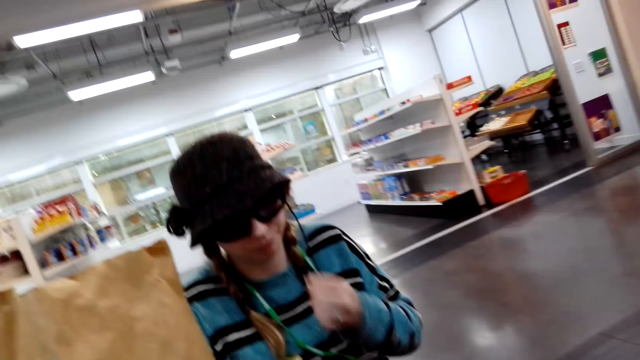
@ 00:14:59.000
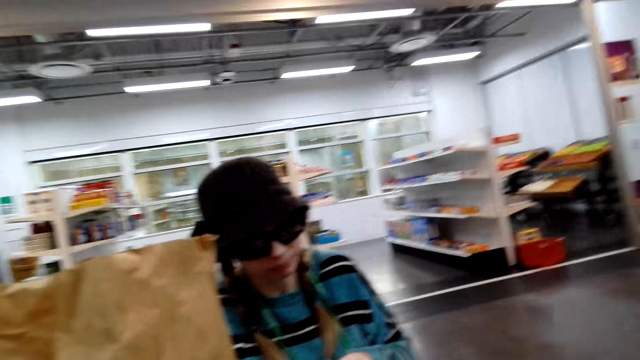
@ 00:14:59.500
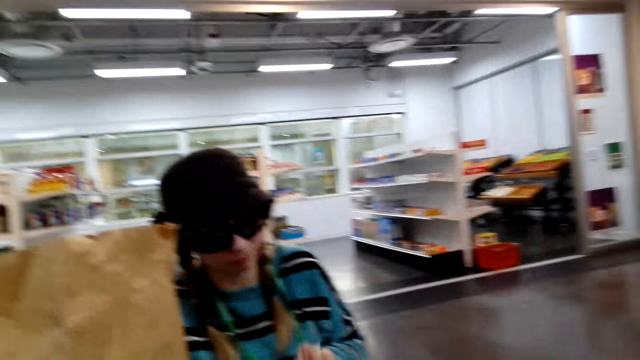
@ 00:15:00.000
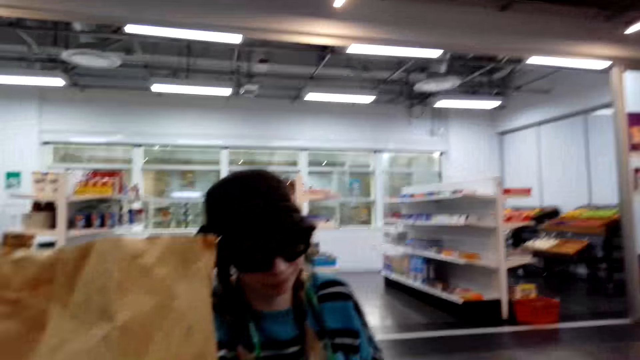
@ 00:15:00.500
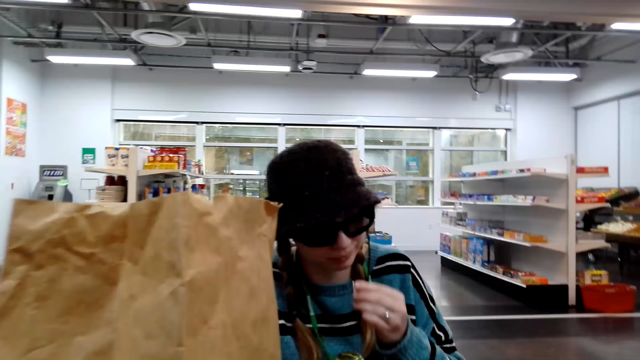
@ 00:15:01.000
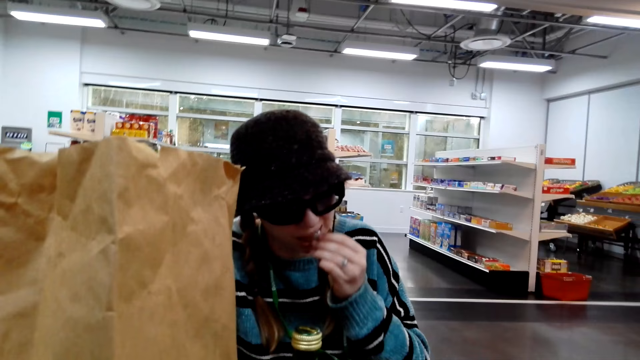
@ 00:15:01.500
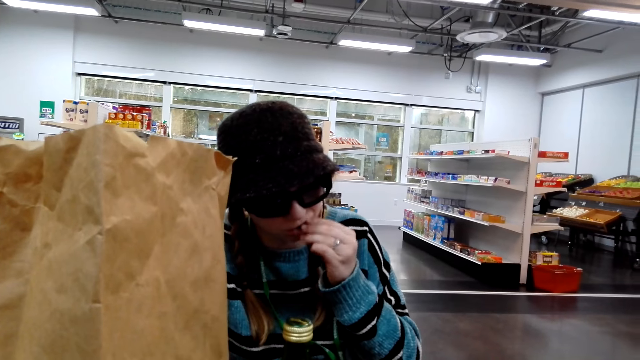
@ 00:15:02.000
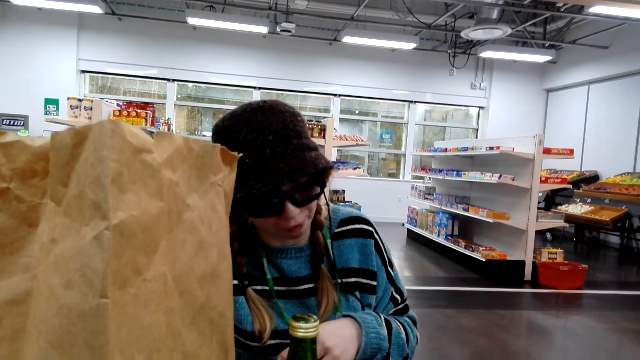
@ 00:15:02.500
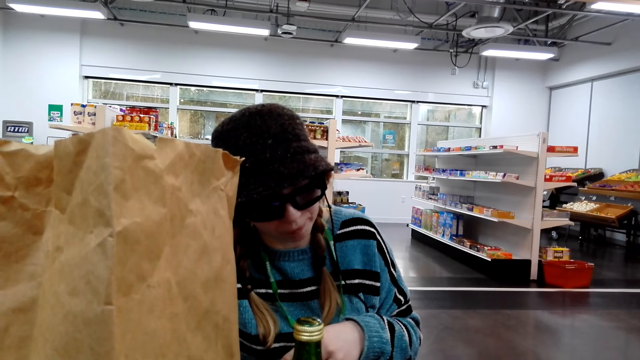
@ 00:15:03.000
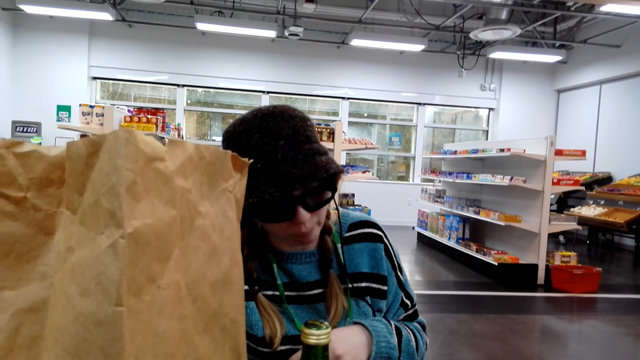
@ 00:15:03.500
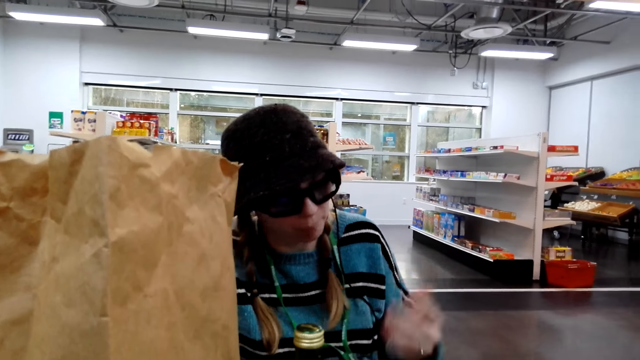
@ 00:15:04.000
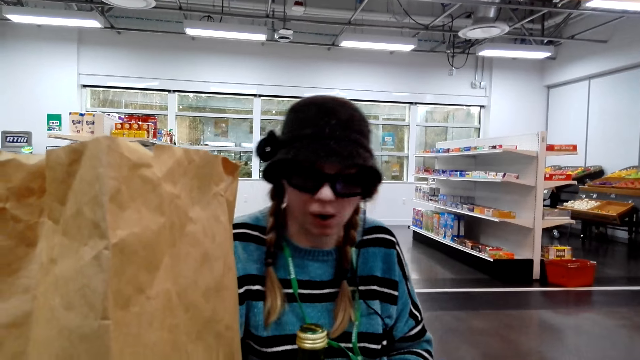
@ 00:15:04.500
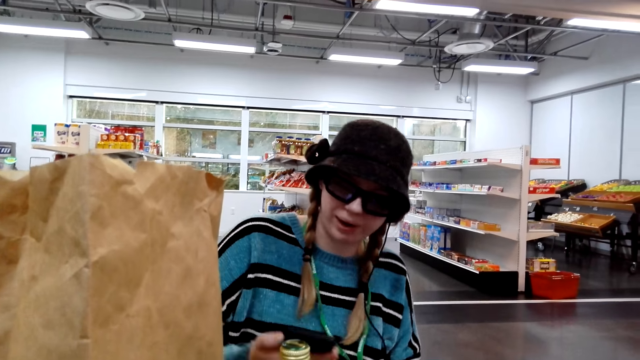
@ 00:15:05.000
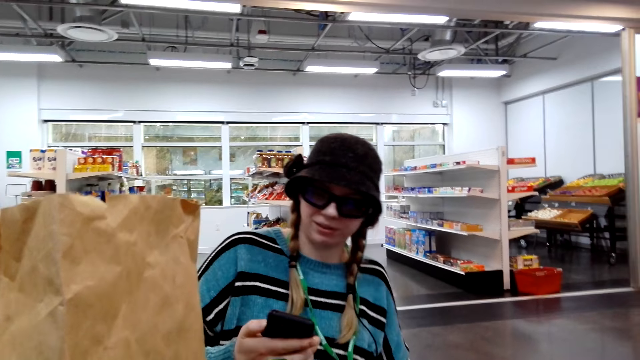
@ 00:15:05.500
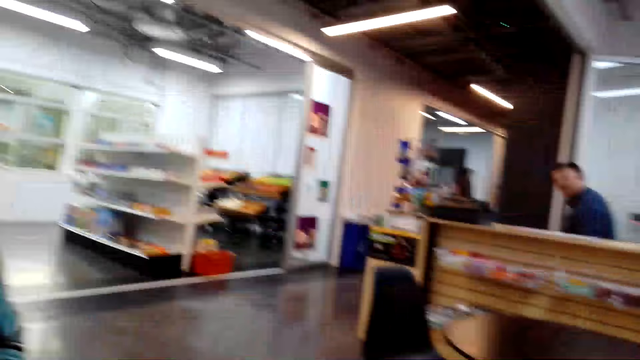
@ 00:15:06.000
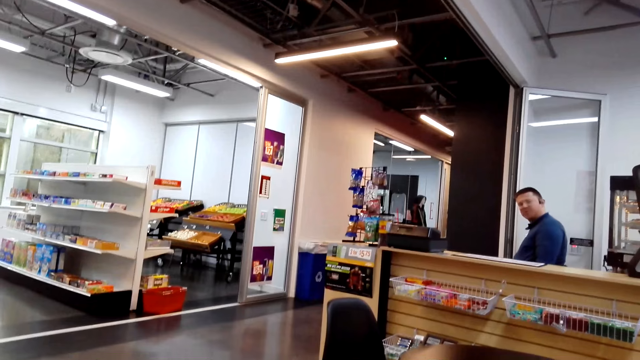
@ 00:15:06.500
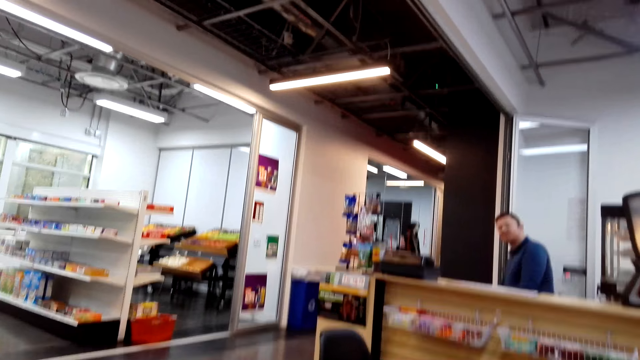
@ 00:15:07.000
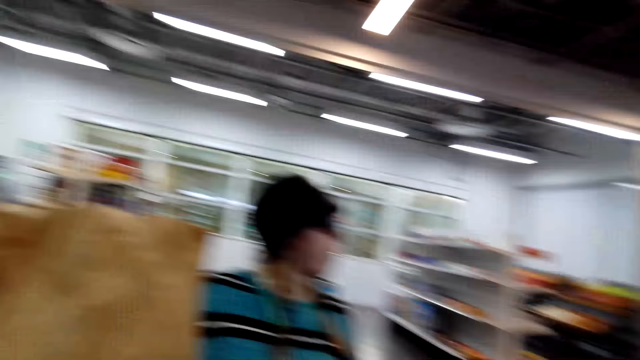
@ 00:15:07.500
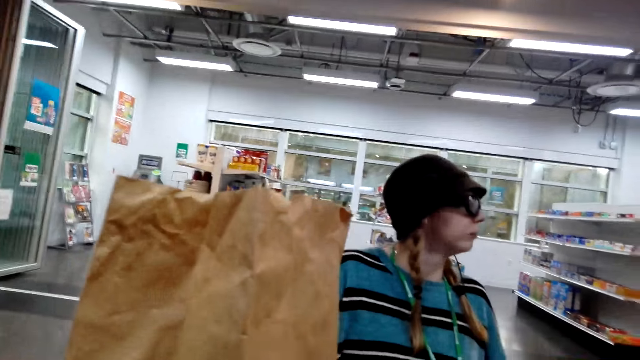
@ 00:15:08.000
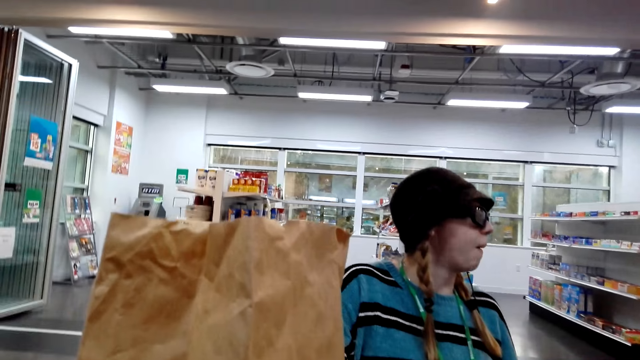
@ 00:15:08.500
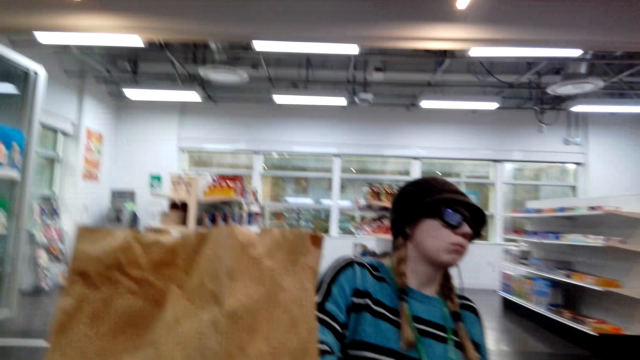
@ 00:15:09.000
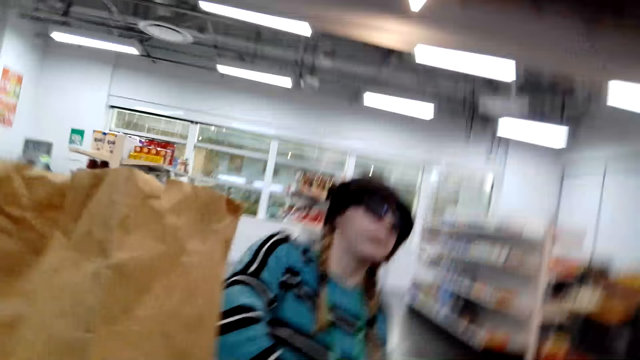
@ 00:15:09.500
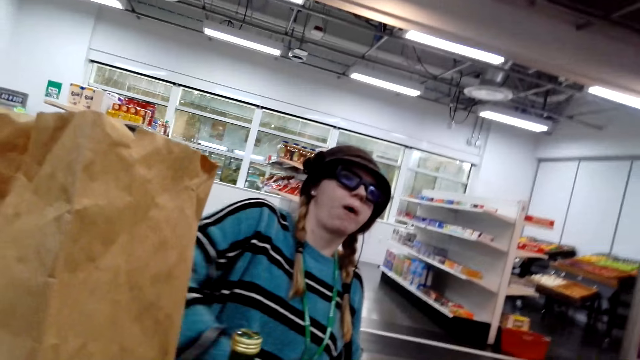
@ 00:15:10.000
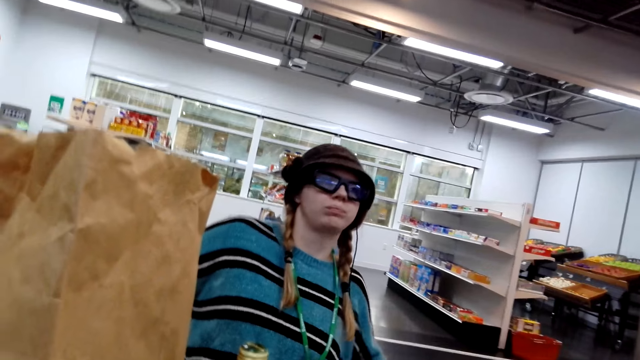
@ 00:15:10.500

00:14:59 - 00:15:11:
A lady eats. The lady holds the phone and uses the phone. The camera wearer looks around.

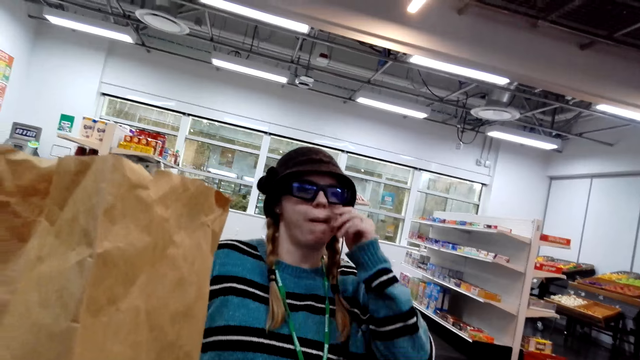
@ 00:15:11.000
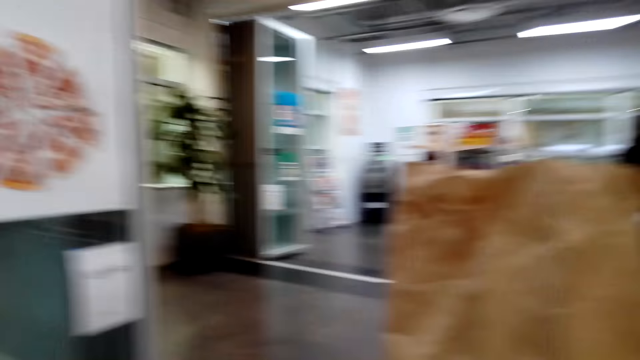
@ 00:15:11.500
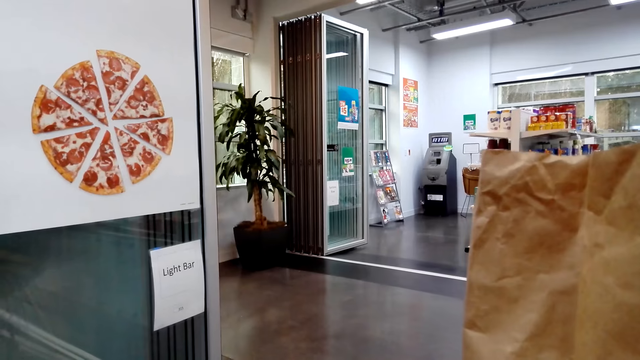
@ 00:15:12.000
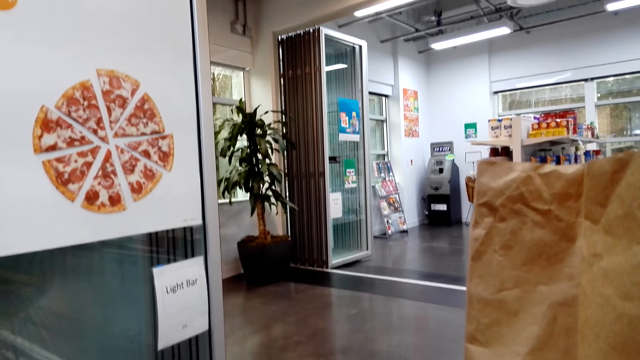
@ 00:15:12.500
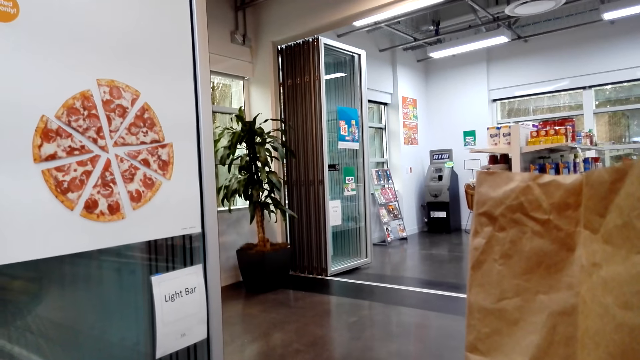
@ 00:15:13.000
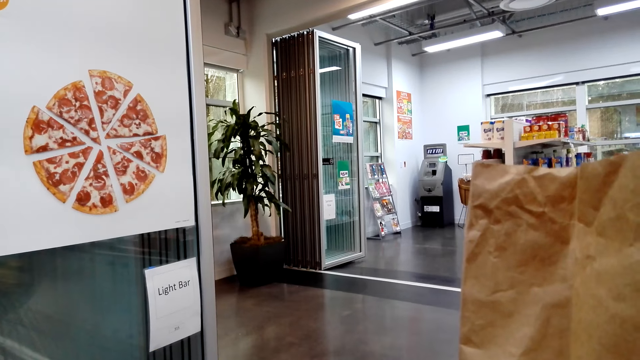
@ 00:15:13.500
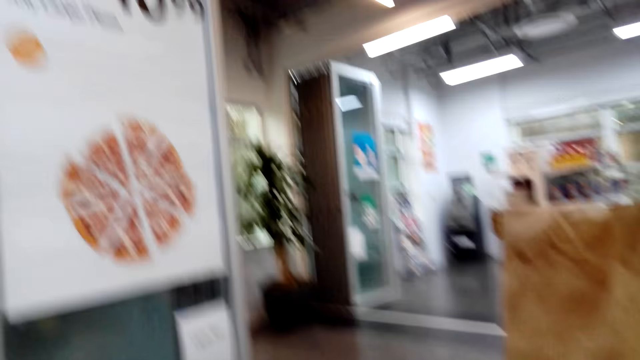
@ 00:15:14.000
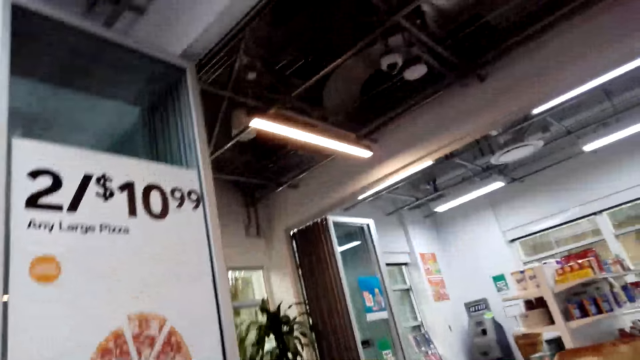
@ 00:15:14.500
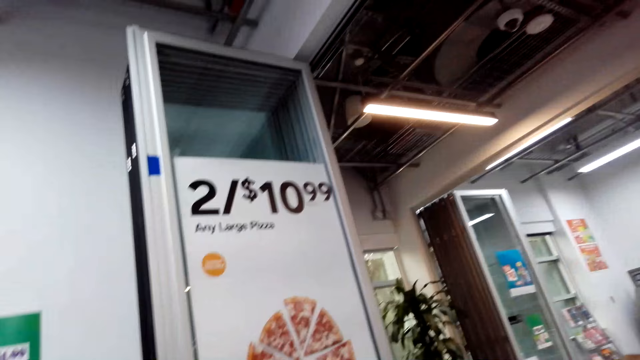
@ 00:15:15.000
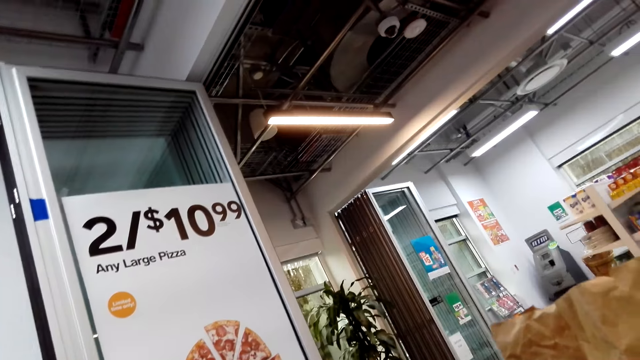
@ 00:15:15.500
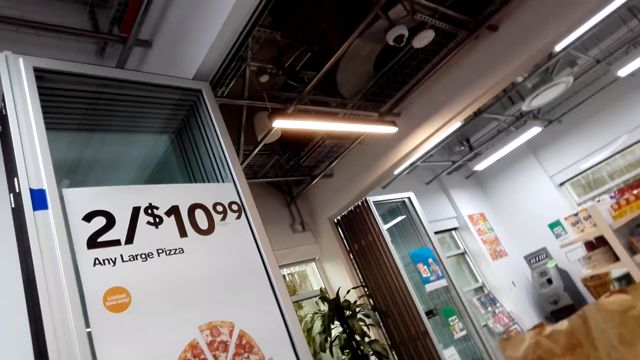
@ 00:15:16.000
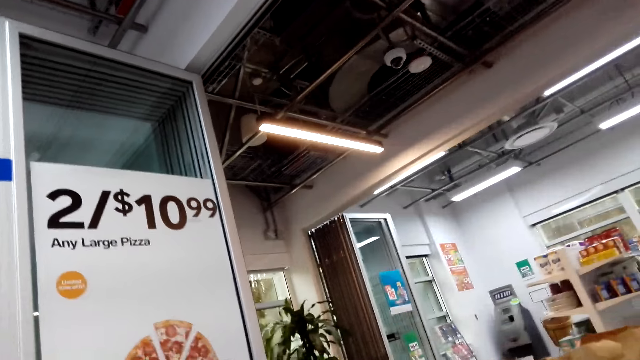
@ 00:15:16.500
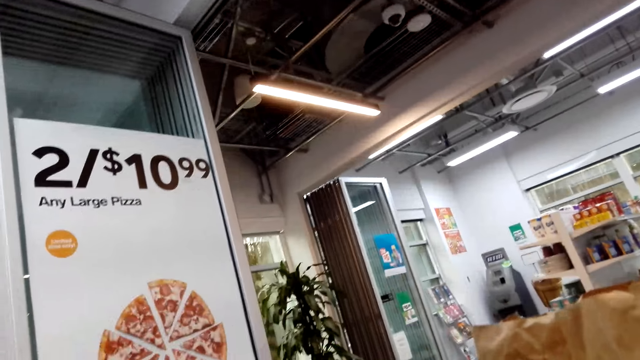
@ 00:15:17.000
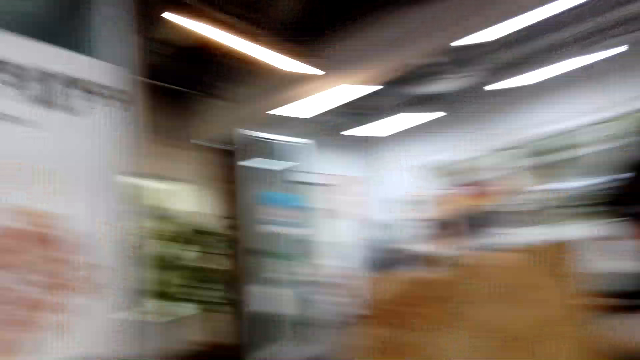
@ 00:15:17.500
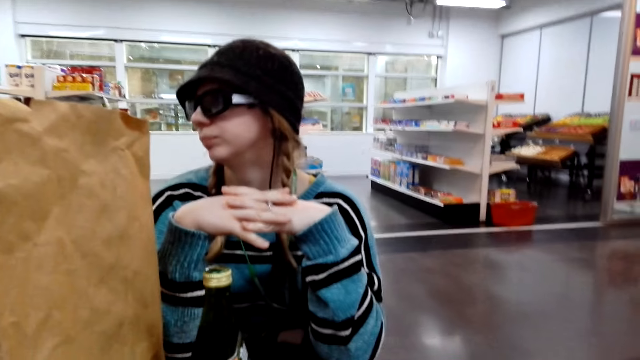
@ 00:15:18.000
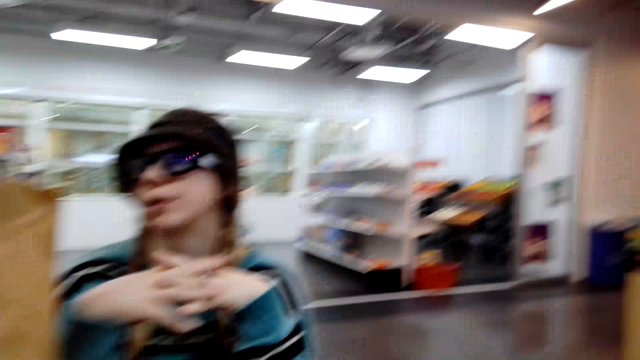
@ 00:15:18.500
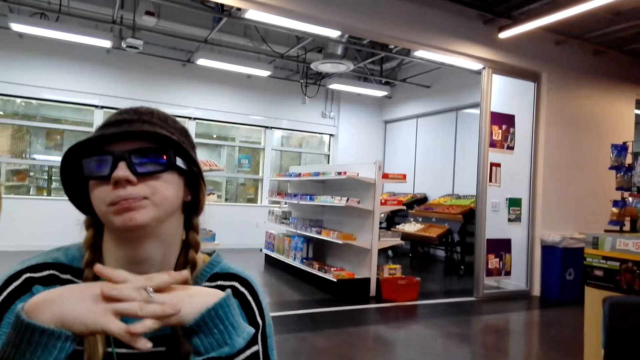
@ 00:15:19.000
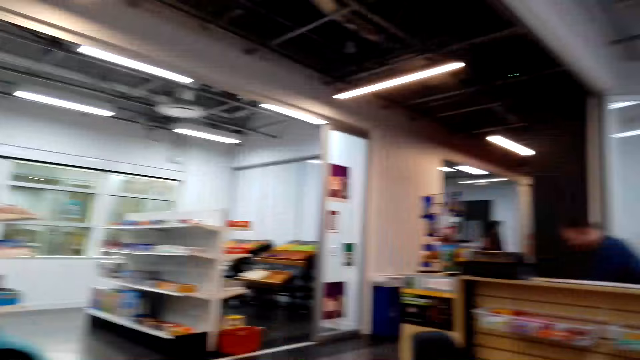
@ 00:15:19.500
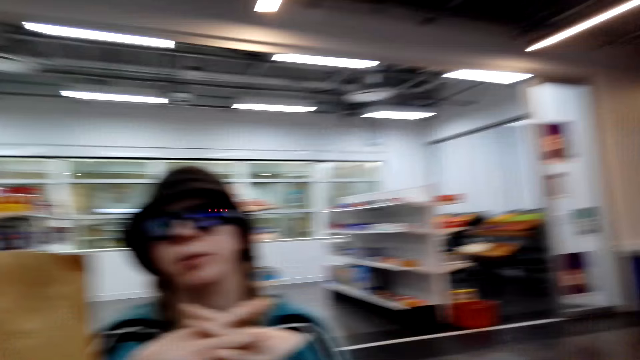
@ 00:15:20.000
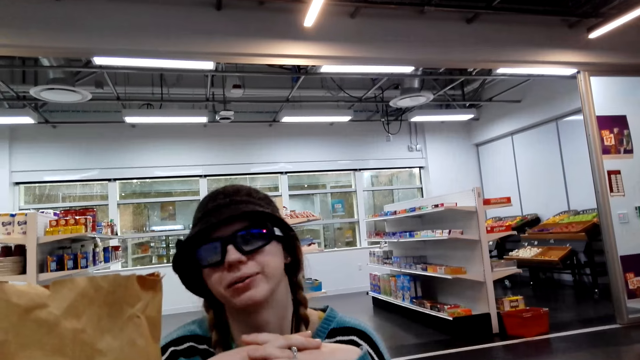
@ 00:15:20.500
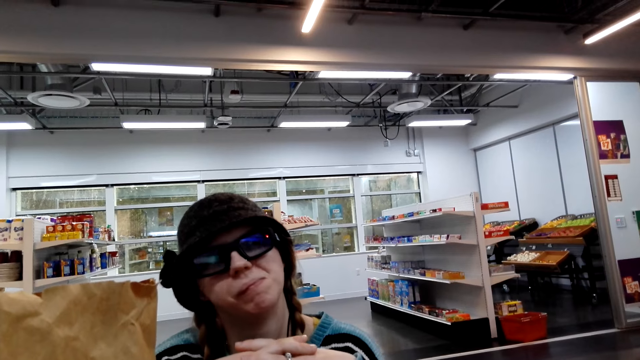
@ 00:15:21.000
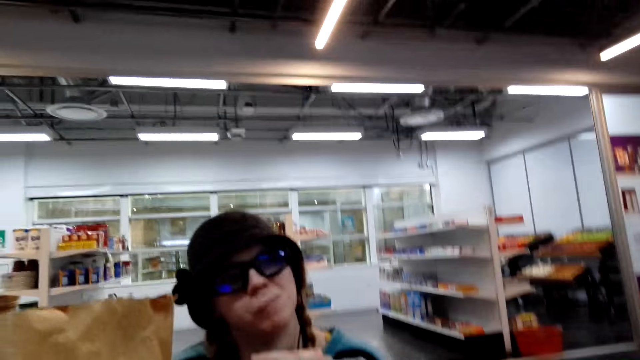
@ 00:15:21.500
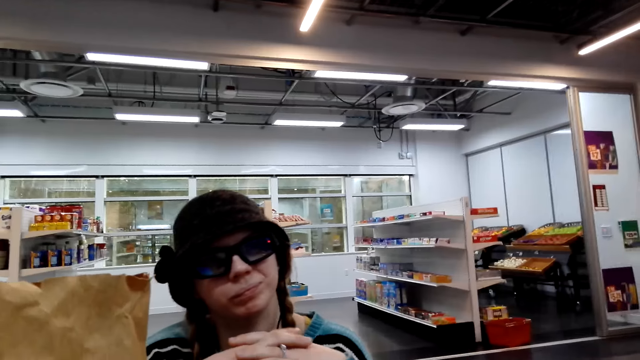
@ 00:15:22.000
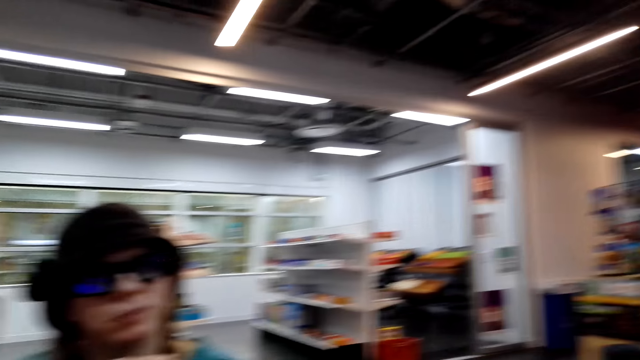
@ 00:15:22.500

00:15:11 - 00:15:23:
The camera wearer looks at the light bar. A person holds her hands.
